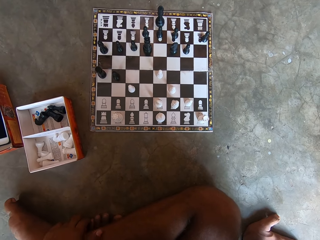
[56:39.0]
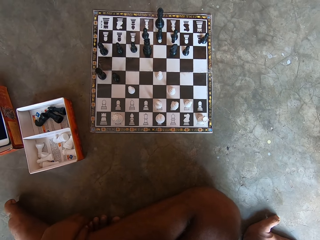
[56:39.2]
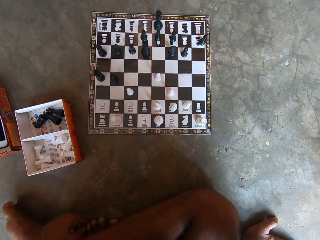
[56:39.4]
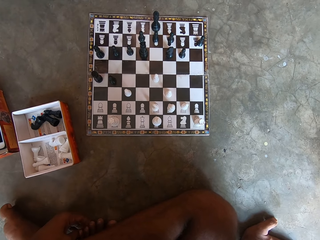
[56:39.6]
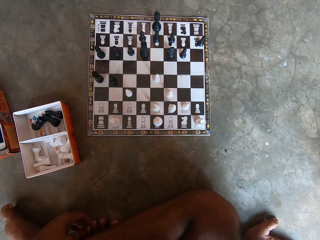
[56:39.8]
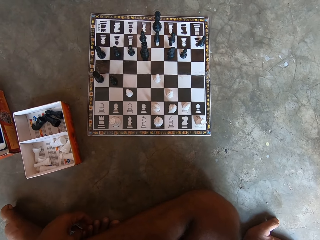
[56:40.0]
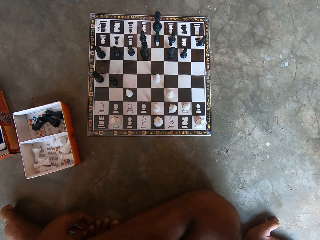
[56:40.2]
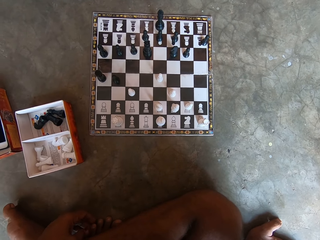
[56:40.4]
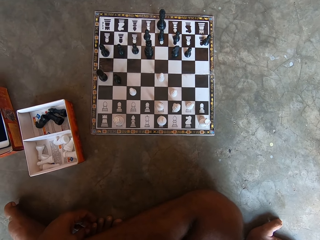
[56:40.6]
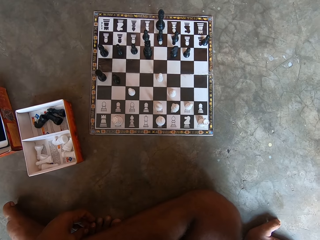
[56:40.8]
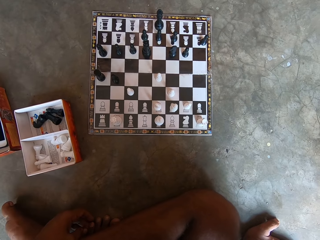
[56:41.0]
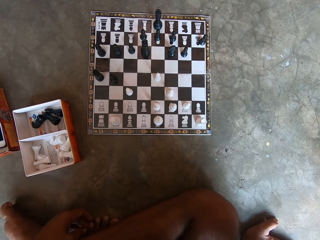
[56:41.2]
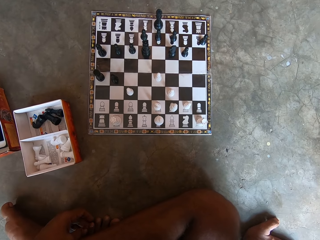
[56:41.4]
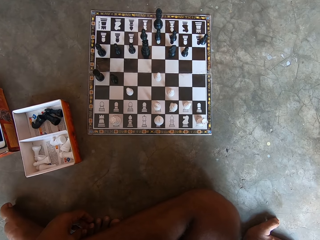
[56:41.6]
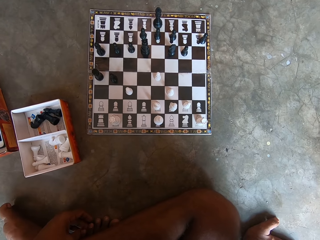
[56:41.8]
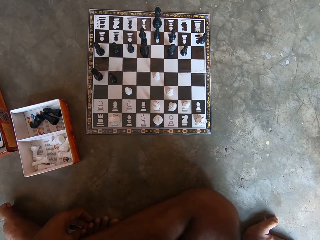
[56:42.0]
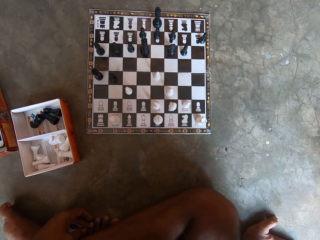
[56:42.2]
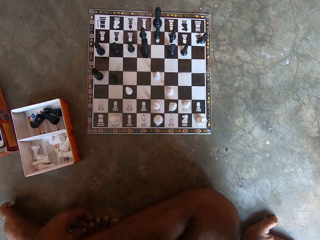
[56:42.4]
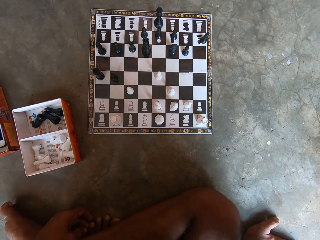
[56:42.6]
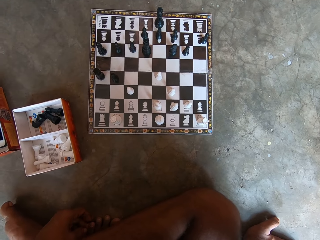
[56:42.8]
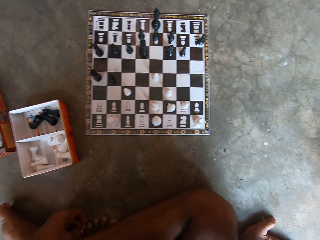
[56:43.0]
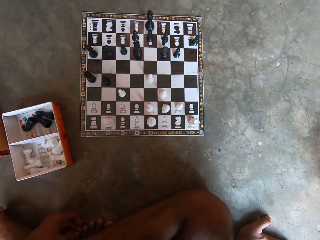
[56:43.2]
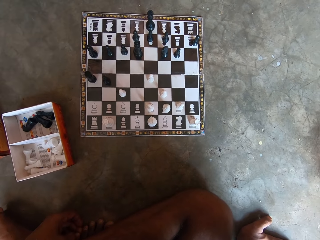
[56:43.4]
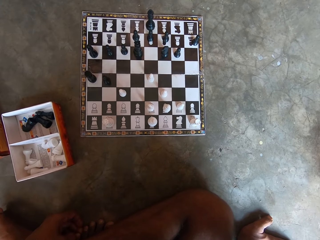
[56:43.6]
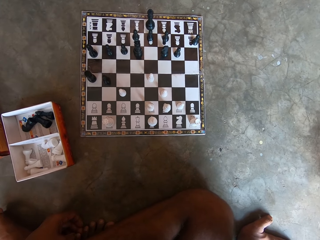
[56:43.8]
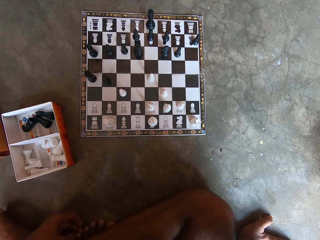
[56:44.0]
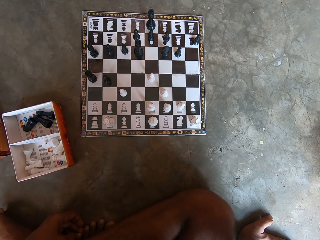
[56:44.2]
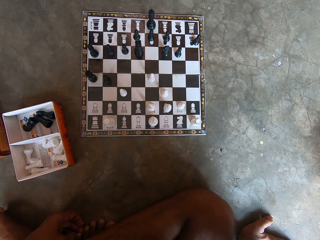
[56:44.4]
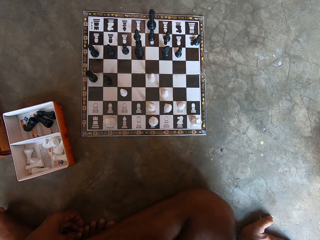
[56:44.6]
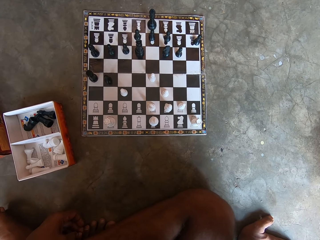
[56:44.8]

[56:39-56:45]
The camera wearer looks at a chess board.

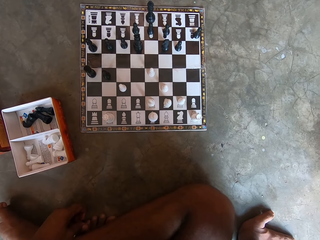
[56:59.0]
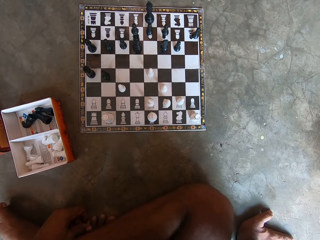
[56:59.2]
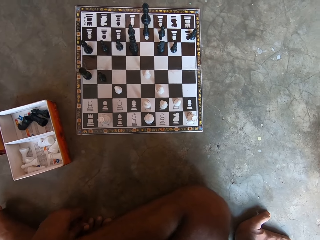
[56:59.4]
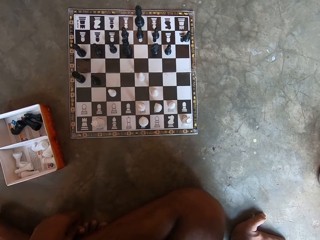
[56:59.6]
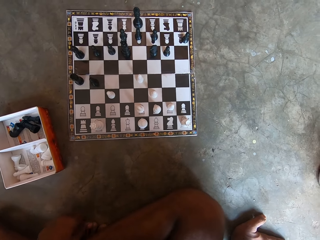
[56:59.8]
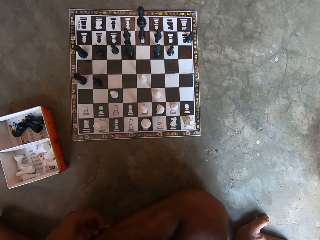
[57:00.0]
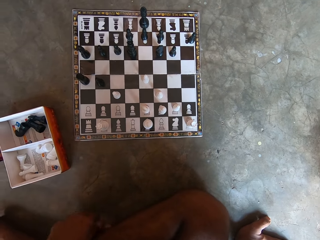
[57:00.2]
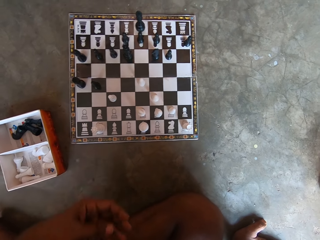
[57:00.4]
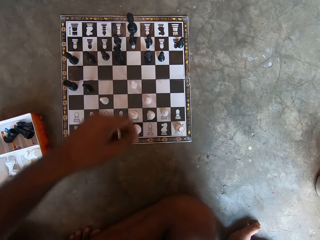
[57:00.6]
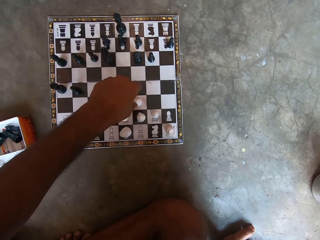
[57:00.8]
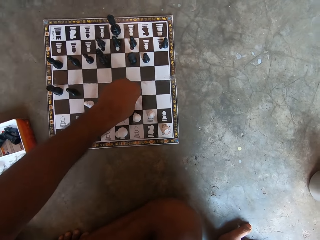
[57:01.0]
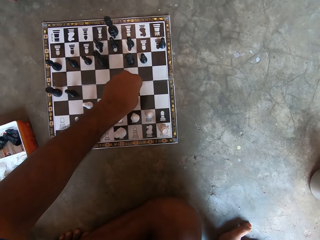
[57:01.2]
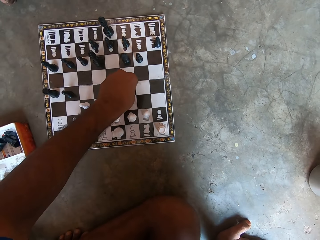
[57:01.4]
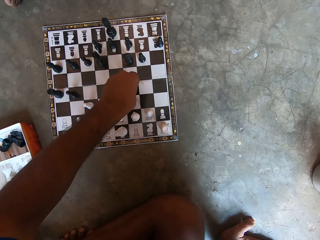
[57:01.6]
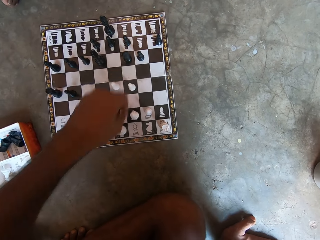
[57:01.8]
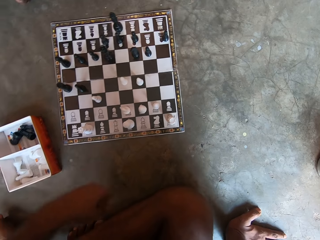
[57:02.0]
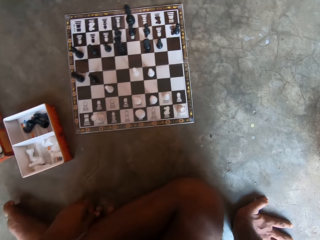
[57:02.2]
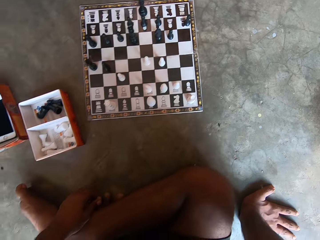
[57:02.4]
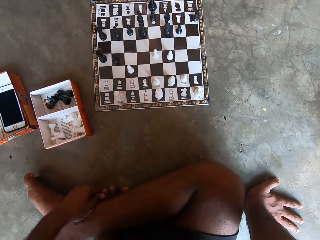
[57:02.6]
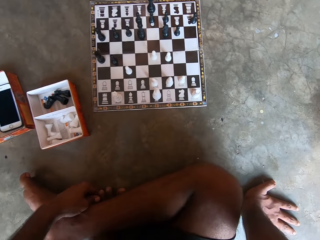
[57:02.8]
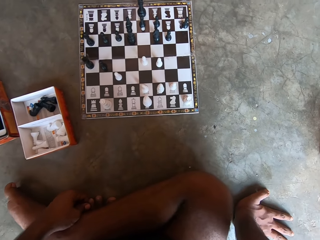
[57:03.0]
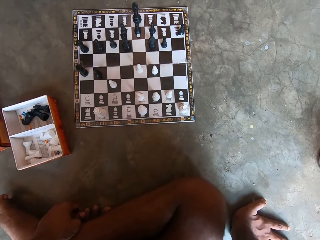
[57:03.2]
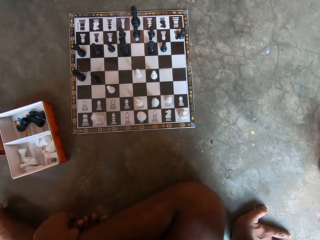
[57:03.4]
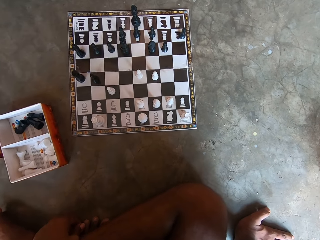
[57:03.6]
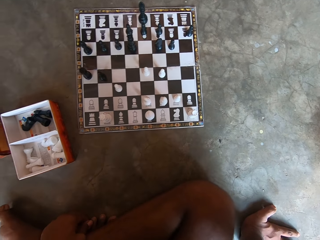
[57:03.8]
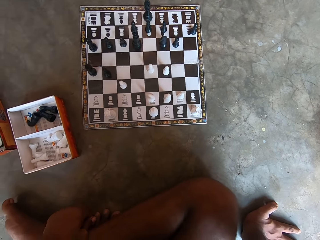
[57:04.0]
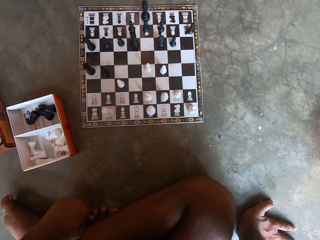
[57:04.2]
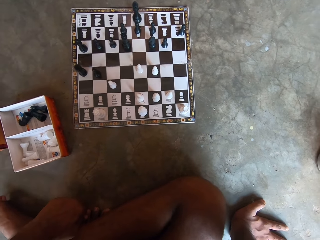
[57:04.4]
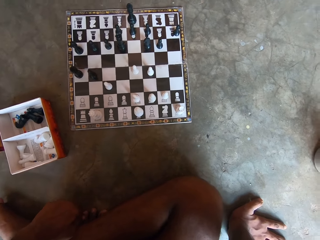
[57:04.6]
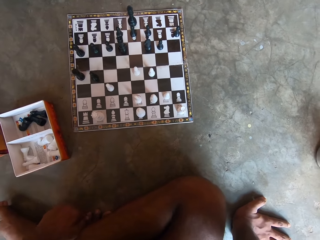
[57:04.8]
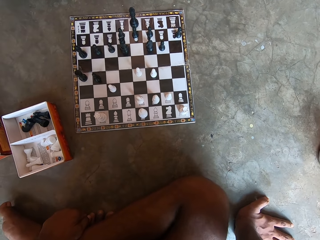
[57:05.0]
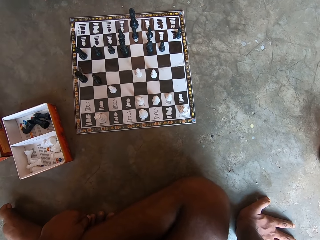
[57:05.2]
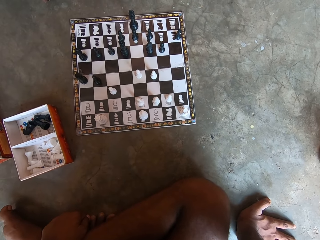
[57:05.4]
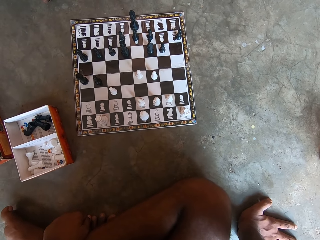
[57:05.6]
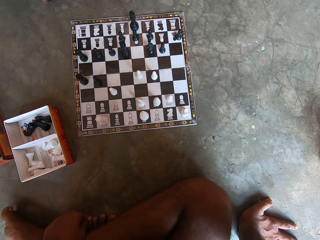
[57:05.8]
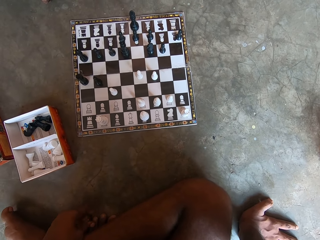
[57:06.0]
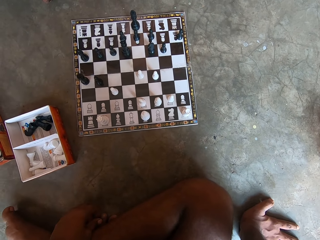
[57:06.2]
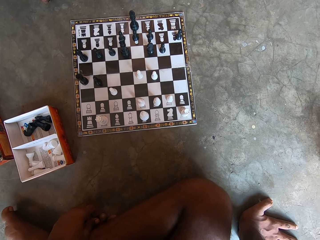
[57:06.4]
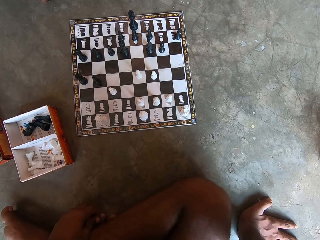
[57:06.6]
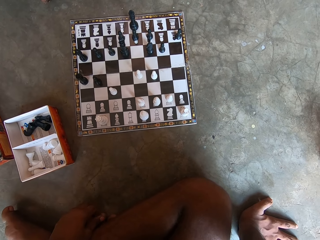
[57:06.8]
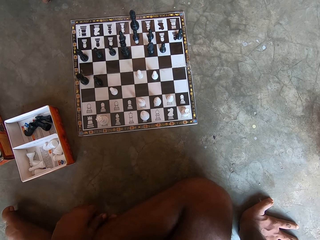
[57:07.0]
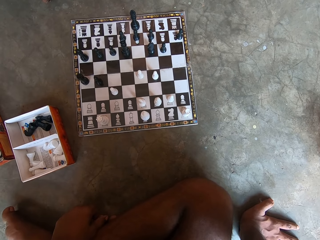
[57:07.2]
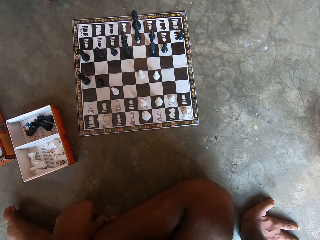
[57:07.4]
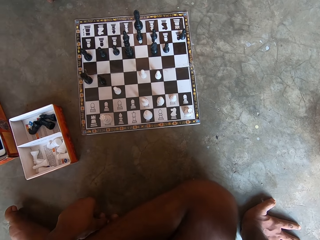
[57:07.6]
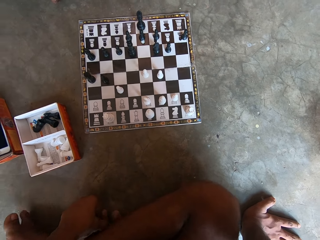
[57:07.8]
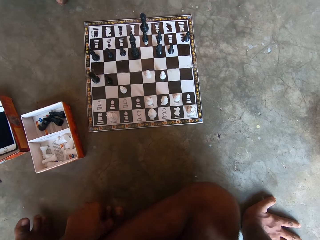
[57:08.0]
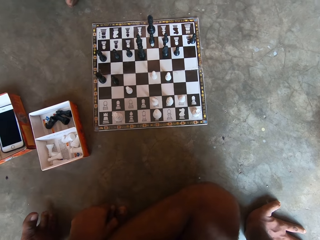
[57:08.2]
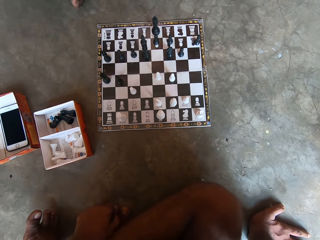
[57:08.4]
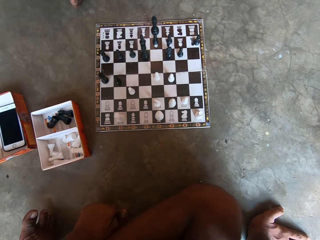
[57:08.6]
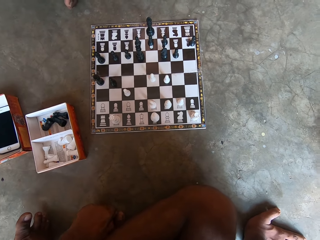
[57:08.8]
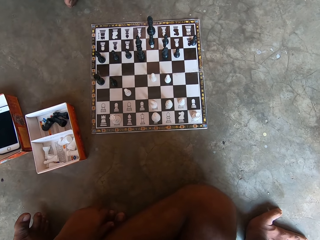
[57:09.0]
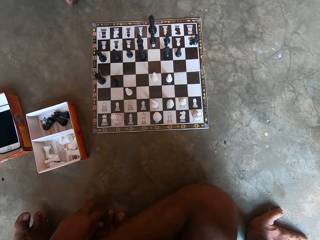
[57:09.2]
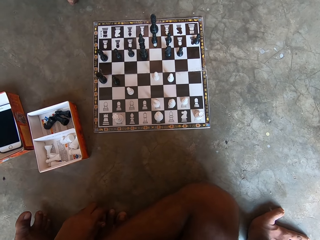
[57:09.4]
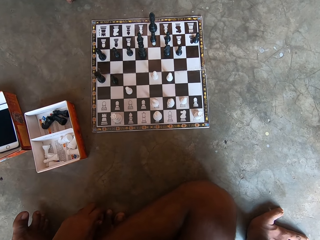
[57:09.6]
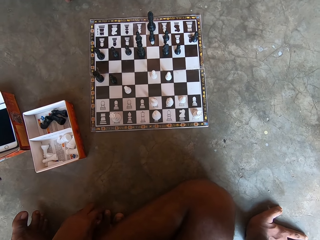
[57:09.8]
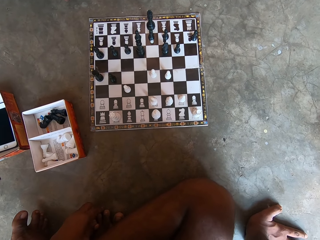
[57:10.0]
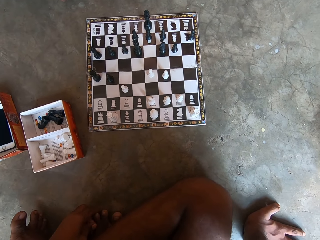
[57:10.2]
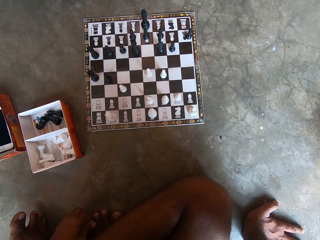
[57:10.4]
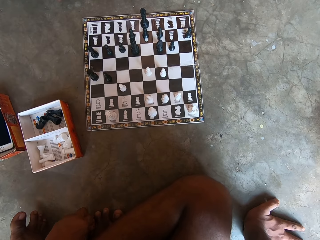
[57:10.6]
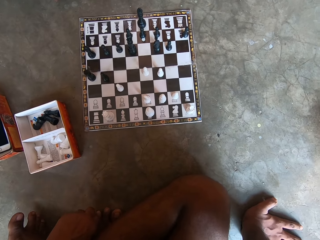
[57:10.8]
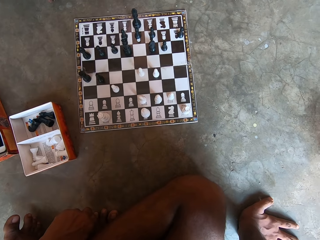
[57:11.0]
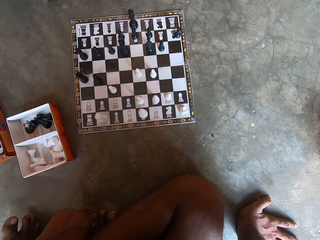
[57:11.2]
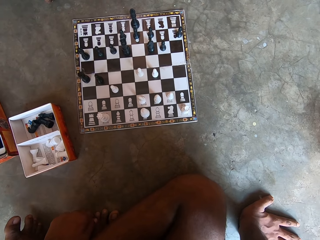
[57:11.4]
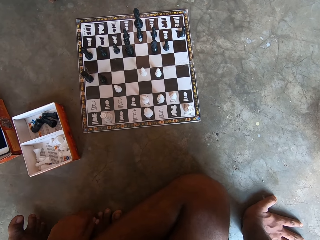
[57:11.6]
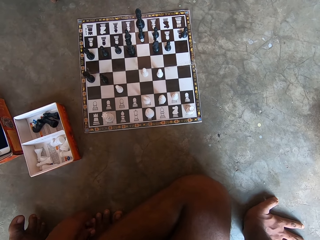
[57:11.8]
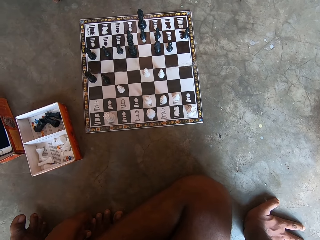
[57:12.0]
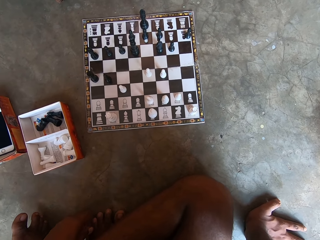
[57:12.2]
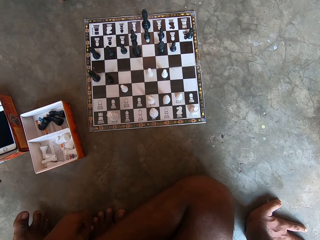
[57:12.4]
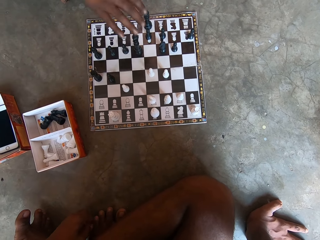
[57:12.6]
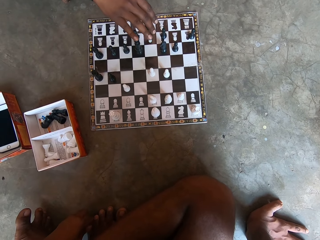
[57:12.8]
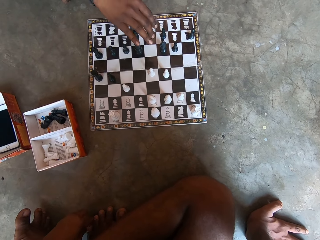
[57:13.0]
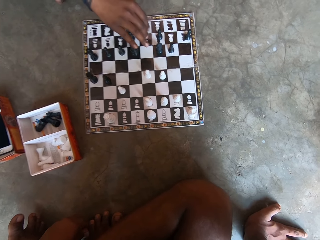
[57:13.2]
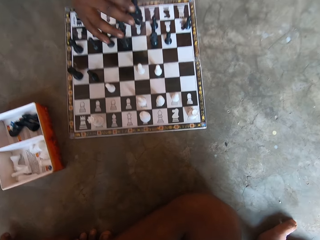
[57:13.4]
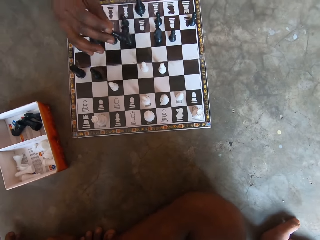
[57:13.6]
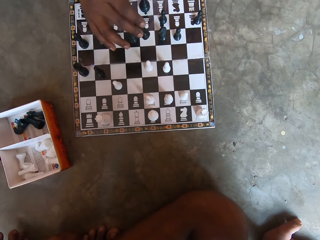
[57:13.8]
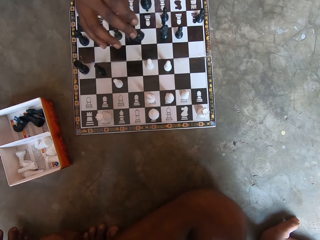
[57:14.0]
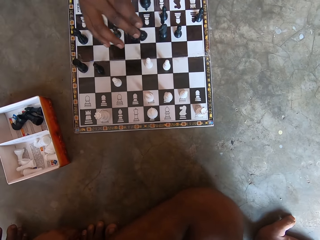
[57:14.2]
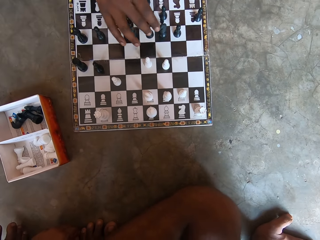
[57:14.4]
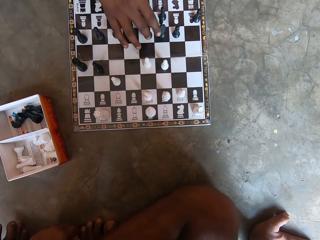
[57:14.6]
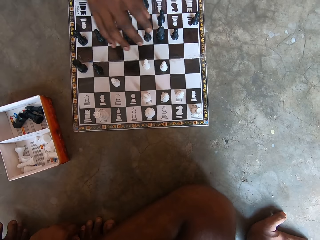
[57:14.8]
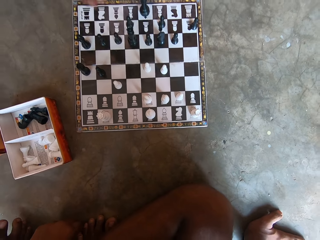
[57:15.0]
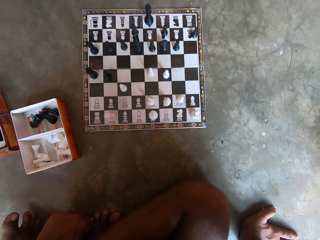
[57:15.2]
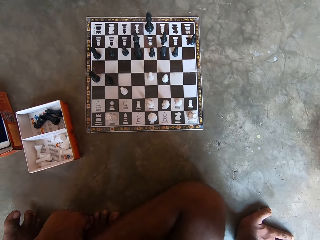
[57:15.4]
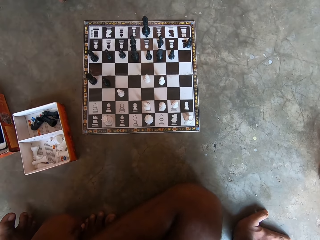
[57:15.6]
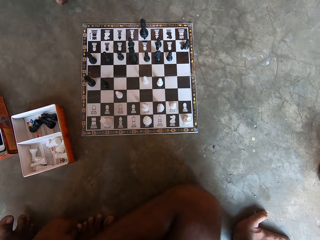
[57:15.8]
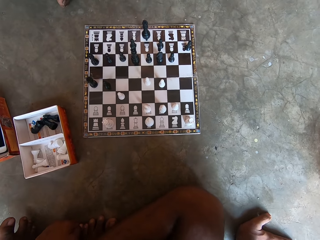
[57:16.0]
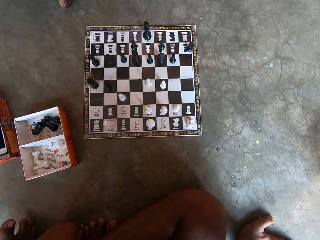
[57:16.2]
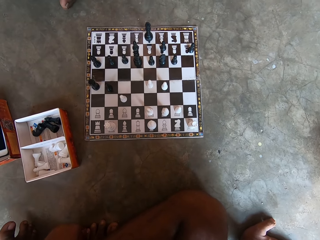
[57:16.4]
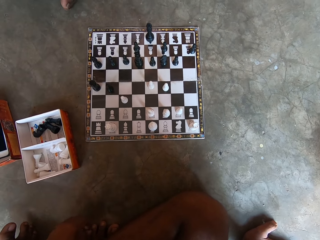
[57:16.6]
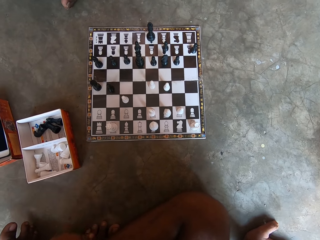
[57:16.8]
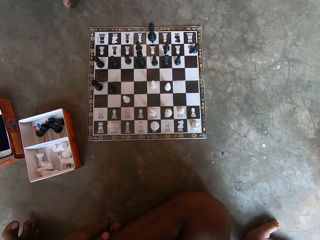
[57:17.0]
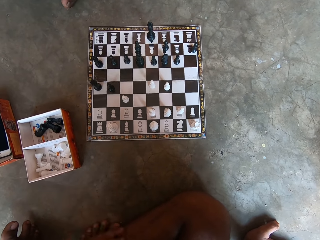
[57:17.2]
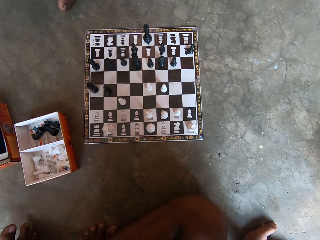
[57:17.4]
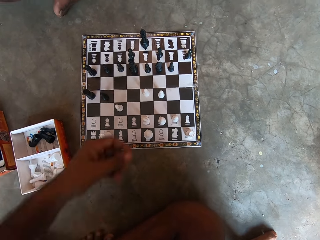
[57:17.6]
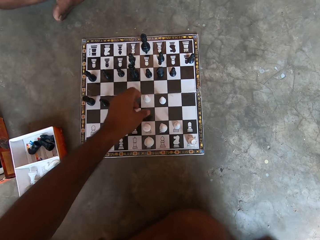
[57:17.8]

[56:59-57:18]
The camera wearer moves a white chess piece on the chess board. They remove their hand from the chess and look at the chess board. A man picks up a black chess piece from the chess board. The camera wearer drops the black chess piece on the chess board. They remove their hand from the chess and look at the chess board.
